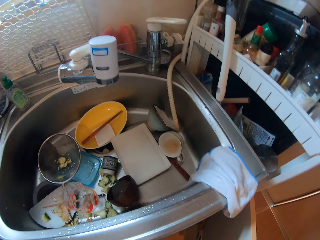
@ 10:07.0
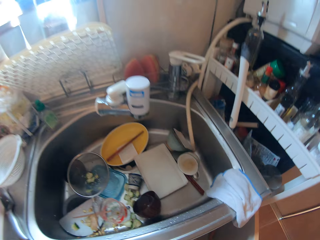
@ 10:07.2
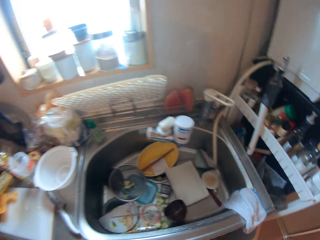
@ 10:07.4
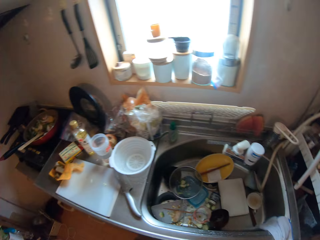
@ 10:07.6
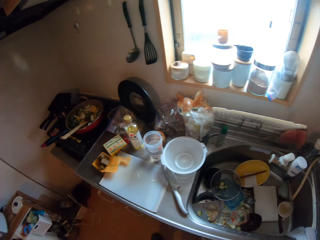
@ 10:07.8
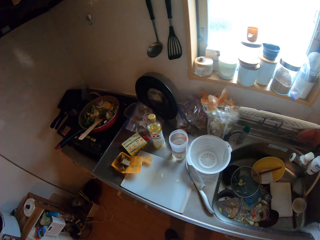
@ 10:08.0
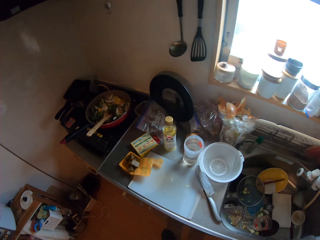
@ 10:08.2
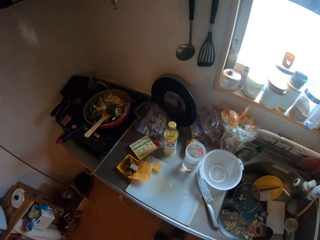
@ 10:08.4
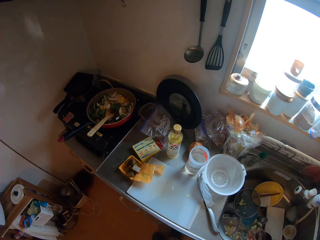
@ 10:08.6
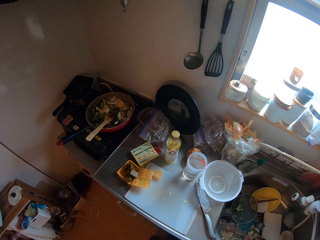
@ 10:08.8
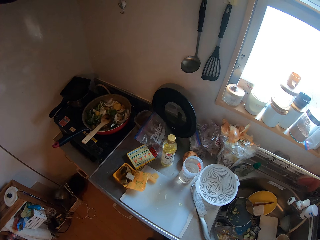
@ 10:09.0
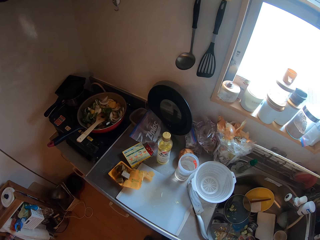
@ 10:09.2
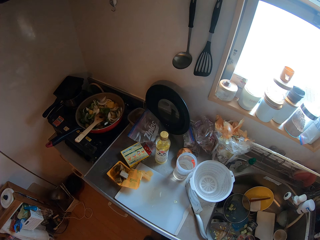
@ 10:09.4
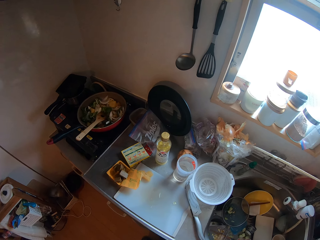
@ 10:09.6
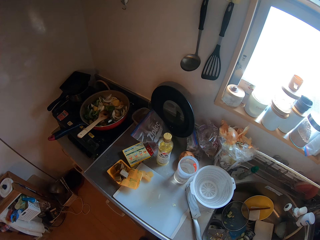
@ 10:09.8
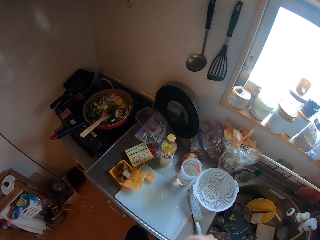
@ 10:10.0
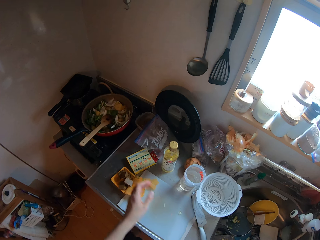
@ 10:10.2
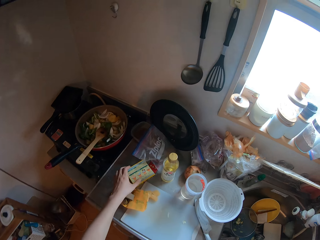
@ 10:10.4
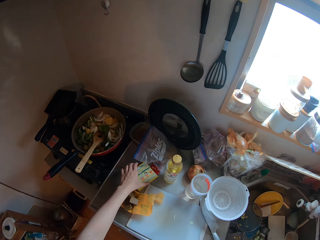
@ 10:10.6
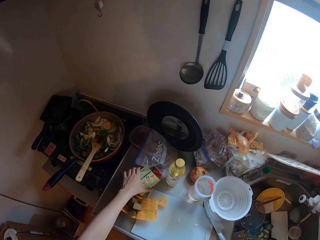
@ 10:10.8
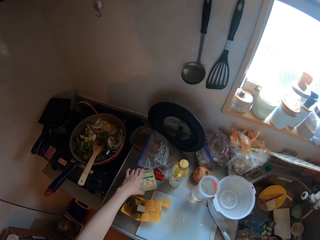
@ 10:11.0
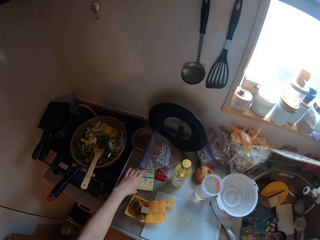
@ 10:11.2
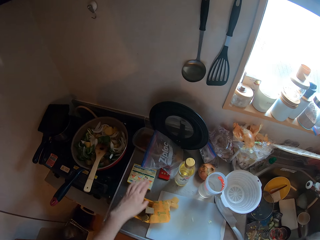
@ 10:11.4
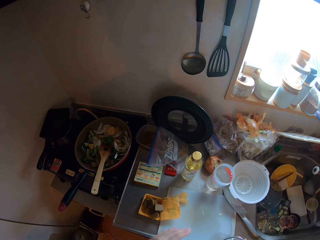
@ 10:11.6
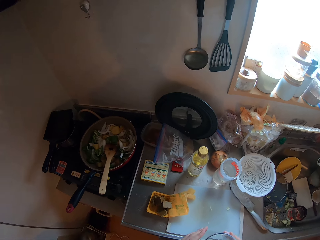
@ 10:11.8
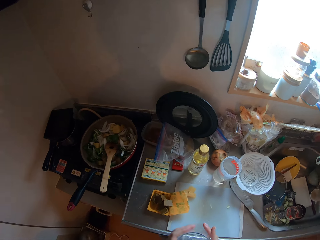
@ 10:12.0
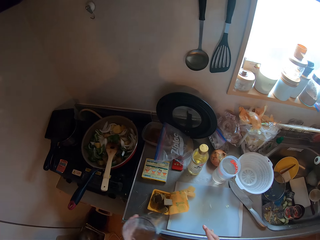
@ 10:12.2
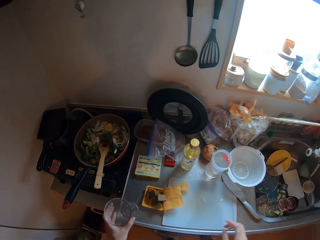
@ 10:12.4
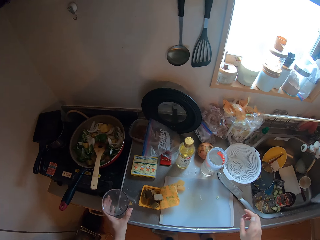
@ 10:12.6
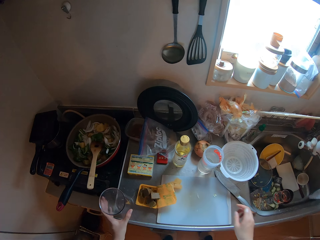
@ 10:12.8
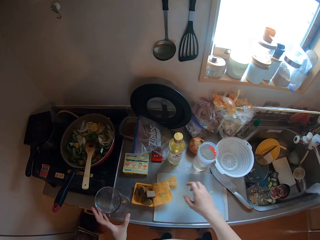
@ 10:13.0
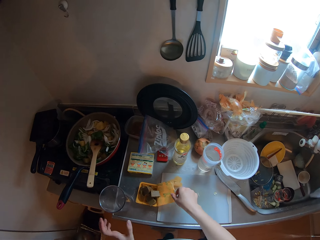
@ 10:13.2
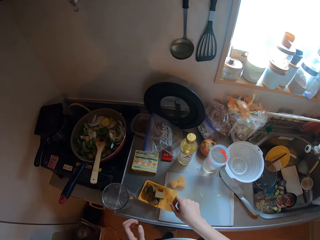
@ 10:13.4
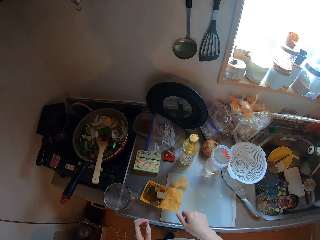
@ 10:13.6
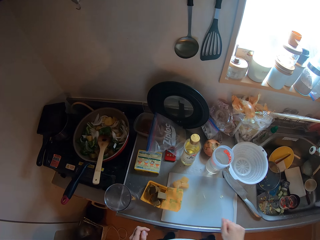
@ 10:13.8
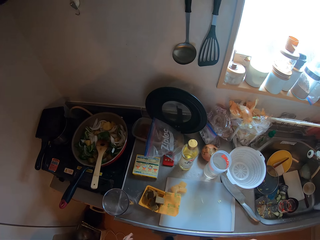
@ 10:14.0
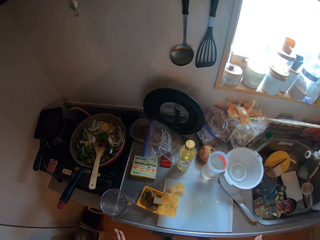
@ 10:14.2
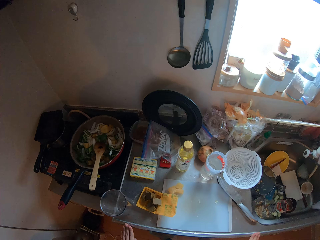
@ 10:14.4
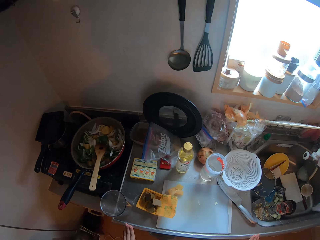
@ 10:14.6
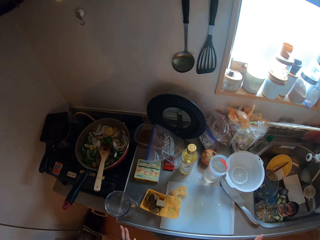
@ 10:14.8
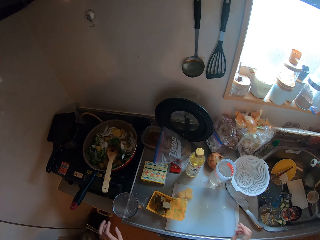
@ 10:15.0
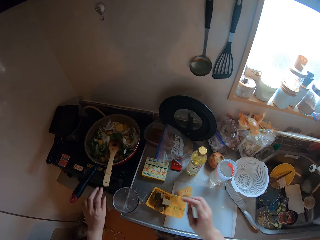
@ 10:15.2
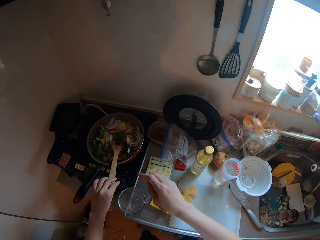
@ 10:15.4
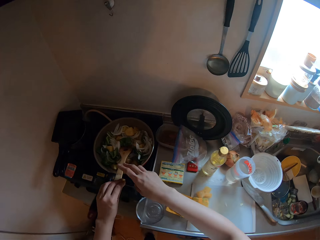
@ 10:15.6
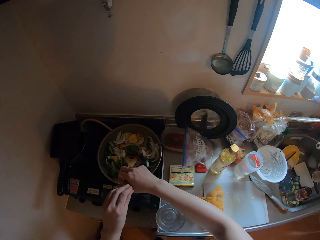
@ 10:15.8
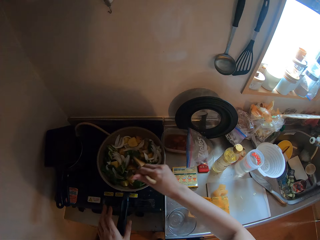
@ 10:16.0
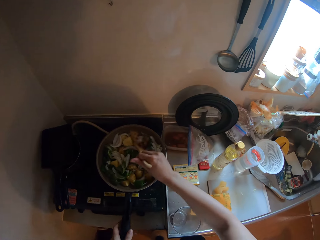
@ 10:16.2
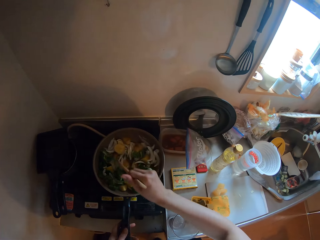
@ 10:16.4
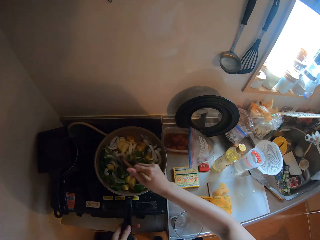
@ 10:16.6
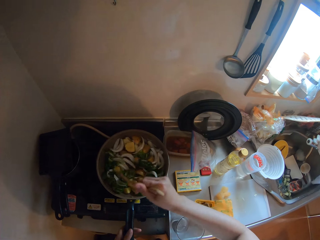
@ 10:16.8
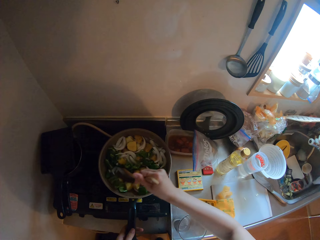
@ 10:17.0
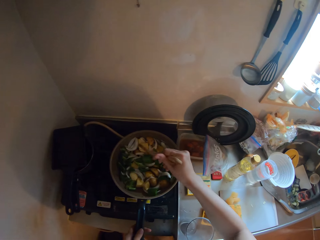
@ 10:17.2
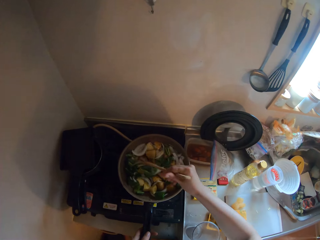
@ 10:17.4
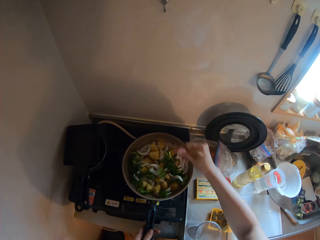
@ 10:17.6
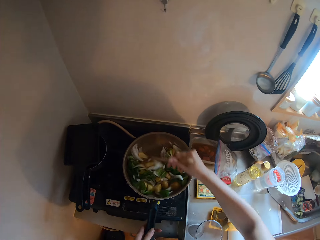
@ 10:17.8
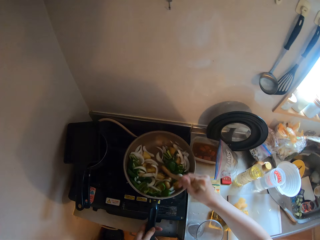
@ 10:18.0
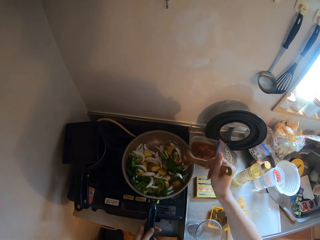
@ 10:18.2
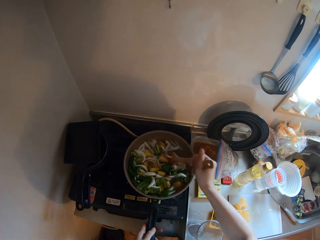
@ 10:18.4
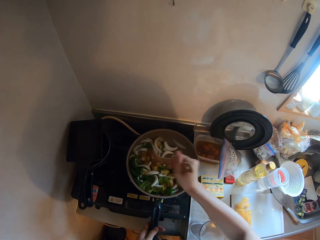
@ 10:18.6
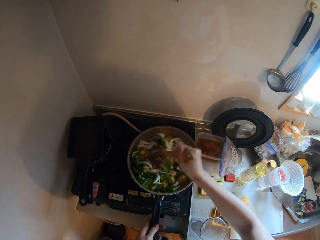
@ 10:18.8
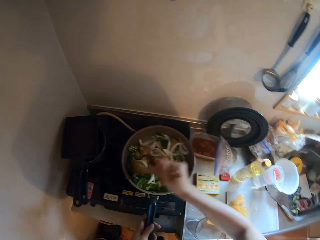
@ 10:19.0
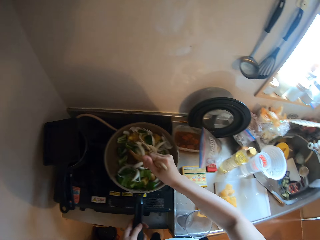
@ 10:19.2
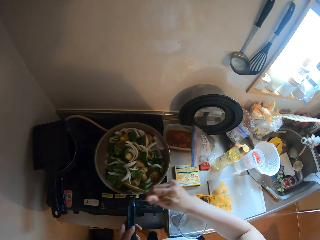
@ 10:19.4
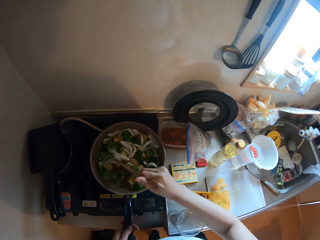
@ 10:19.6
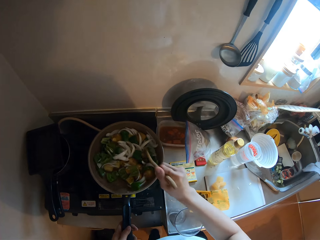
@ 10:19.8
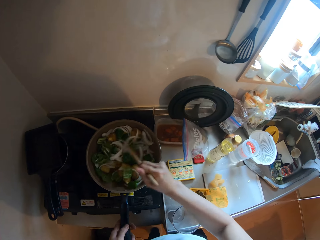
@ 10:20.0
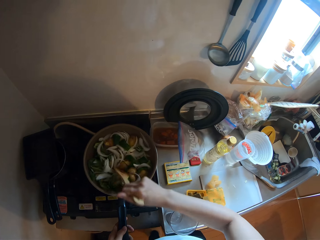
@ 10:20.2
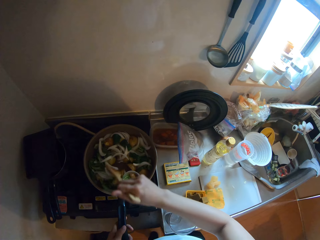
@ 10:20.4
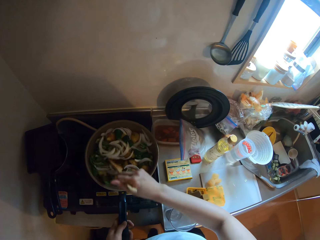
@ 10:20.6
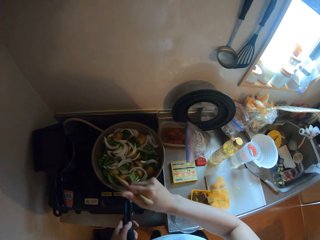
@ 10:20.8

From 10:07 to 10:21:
The camera wearer picks up a glass cup in the cabinet. He closes the cupboard. He adjusts a box on the countertop with his left hand. He passes the glass from his right hand to his left hand. He puts the glass cup in his left hand on the countertop. He adjusts a nylon on the countertop with his right hand. He picks up the spatula in the frying pan with his left hand and passes the spatula to his right hand. He holds the frying pan handle with his left hand. He stirs the vegetable mixture in the cooking pan.

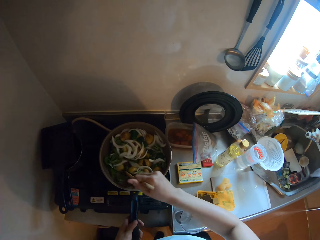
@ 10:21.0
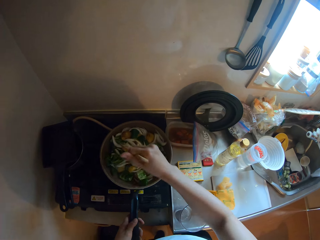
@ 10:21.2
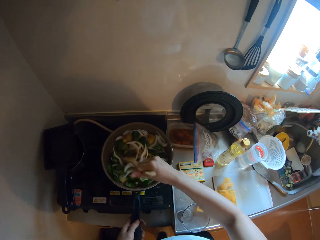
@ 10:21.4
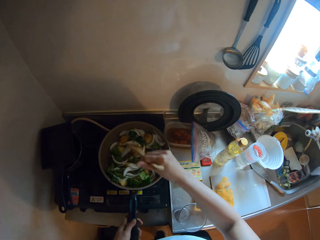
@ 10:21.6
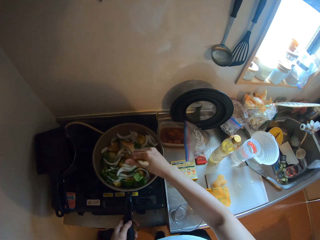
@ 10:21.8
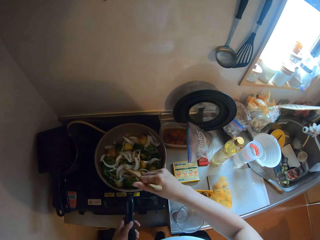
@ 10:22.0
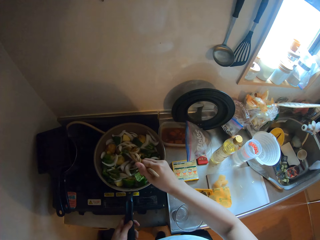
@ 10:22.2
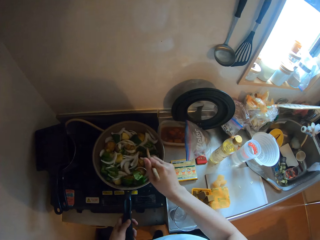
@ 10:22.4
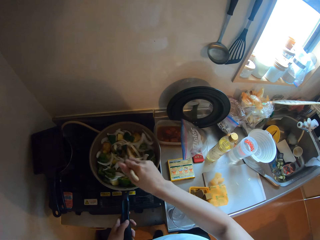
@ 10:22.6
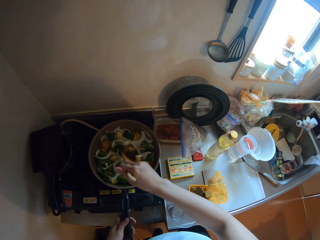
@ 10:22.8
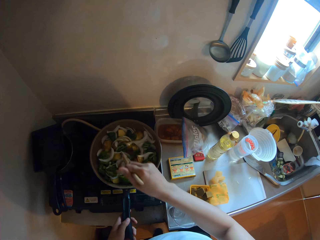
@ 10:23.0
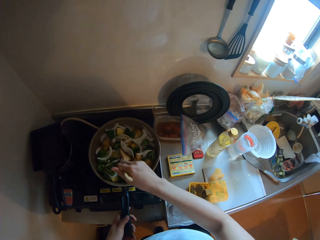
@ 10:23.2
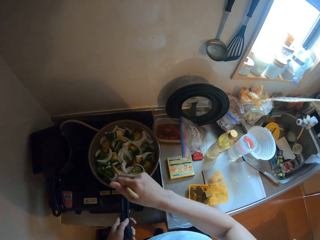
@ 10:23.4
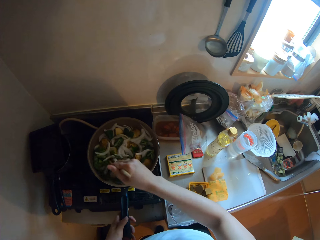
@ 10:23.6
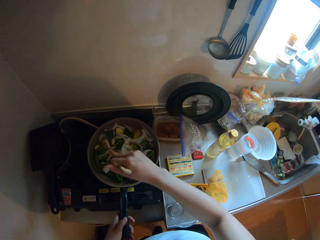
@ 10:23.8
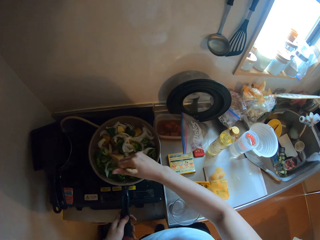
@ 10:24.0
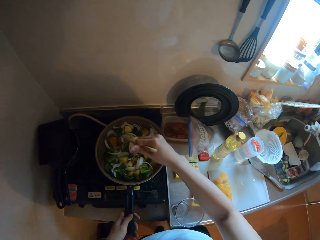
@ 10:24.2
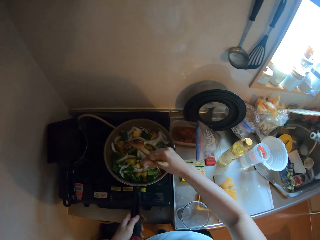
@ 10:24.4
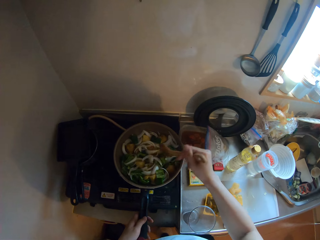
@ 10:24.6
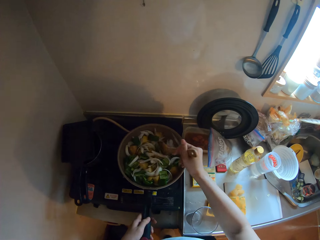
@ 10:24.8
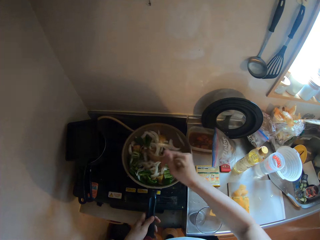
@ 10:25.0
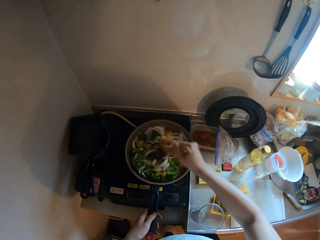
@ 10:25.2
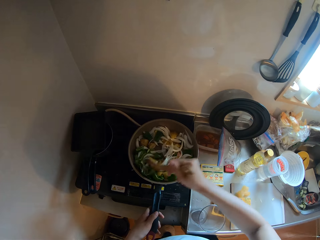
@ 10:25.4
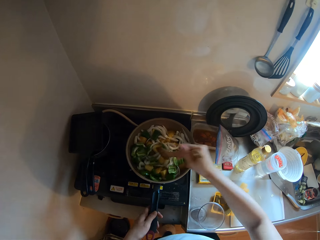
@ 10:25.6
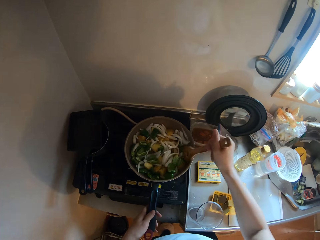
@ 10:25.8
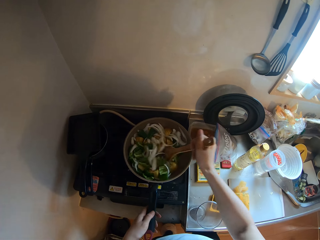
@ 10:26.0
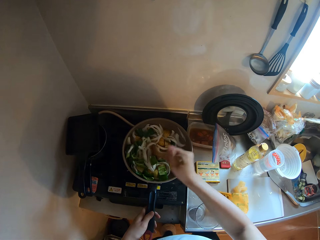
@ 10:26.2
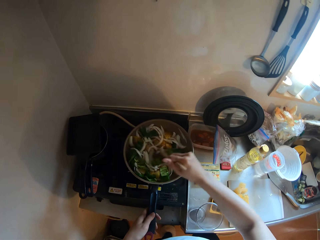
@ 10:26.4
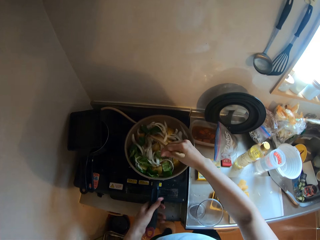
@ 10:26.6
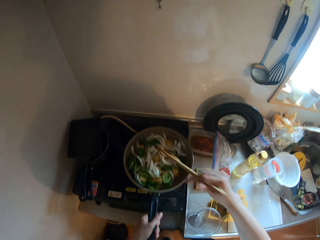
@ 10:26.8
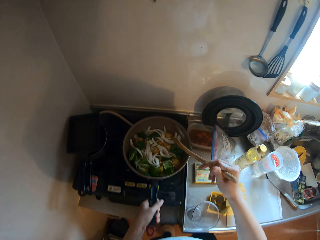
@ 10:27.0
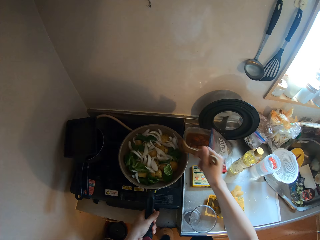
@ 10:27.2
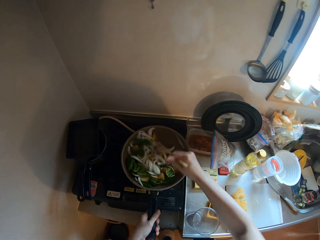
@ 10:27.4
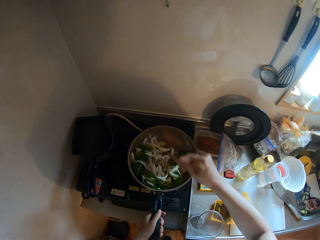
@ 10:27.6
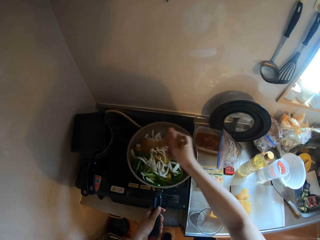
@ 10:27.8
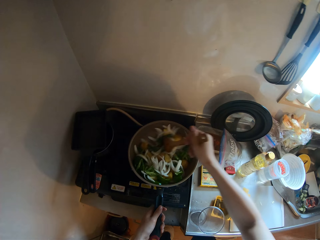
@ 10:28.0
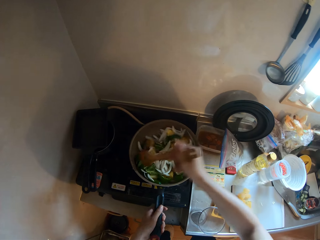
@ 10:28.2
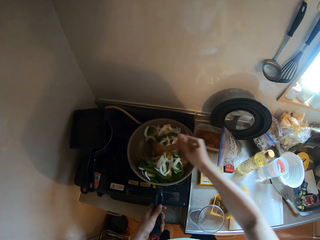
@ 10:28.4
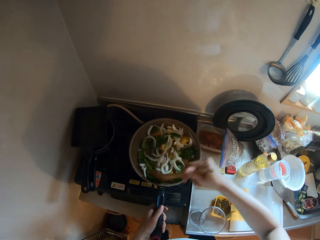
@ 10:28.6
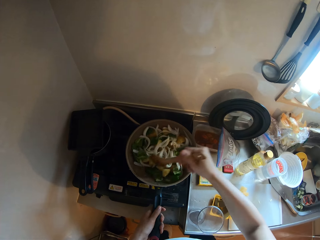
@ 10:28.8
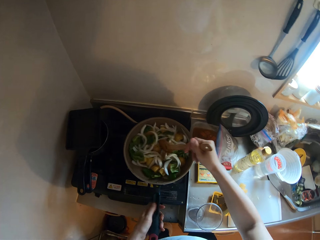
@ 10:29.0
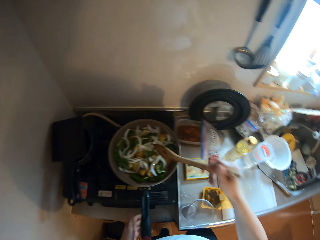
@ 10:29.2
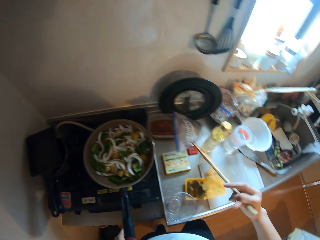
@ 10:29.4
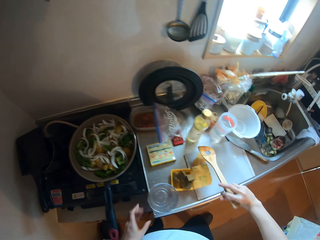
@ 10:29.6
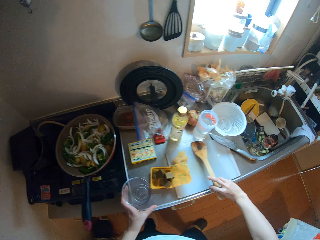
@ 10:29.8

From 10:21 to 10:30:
The camera wearer shakes the cooking pan. They stir the vegetable mixture in the cooking pan.
